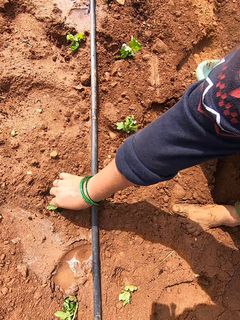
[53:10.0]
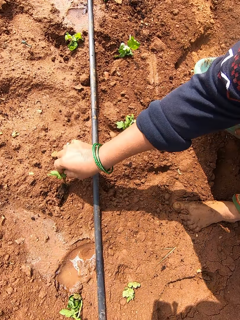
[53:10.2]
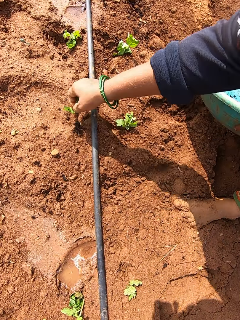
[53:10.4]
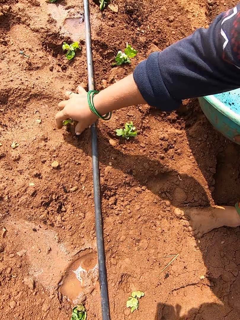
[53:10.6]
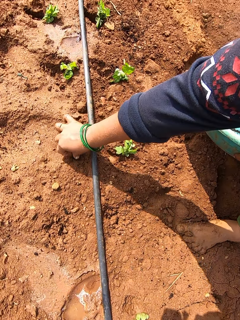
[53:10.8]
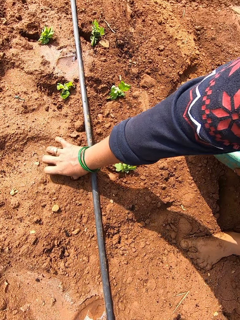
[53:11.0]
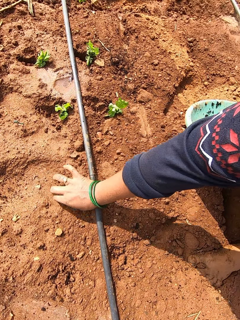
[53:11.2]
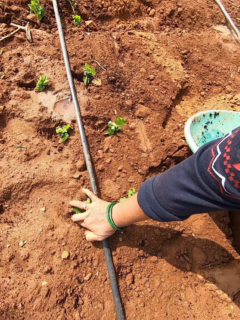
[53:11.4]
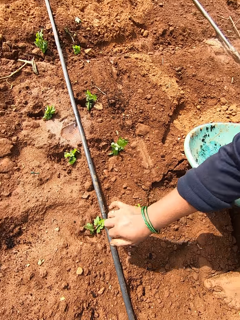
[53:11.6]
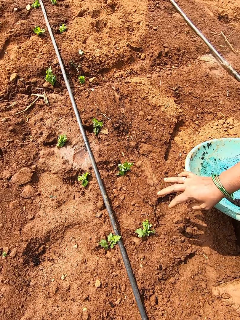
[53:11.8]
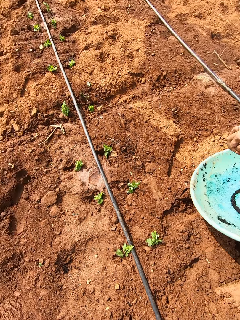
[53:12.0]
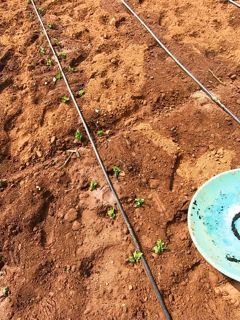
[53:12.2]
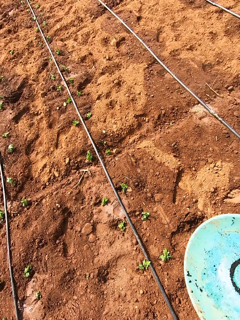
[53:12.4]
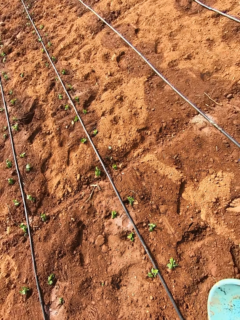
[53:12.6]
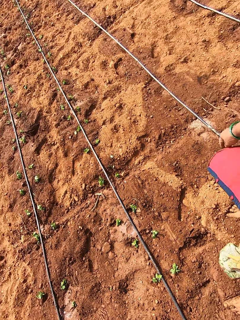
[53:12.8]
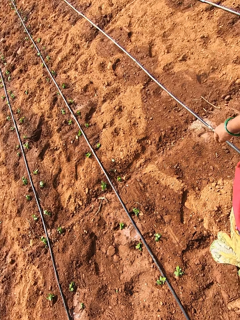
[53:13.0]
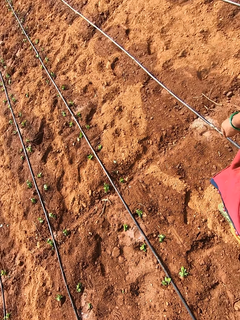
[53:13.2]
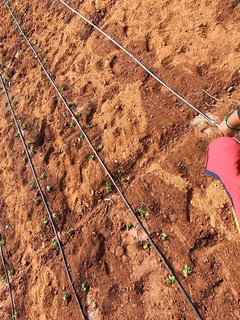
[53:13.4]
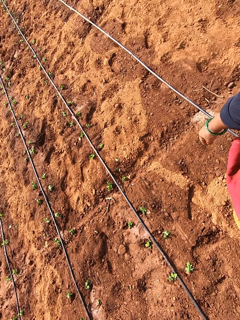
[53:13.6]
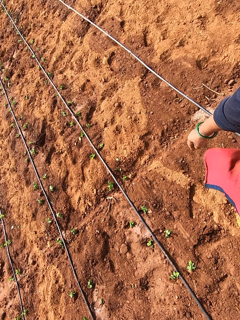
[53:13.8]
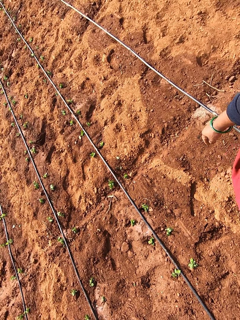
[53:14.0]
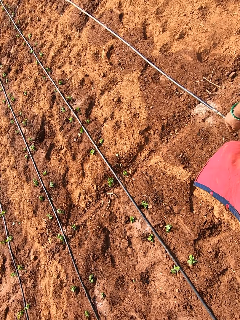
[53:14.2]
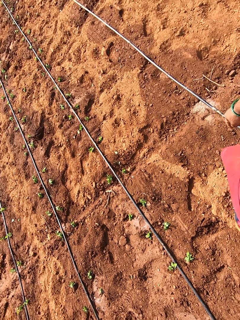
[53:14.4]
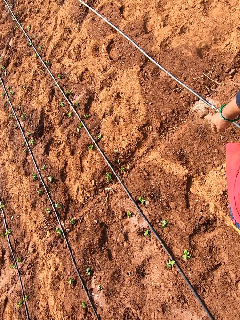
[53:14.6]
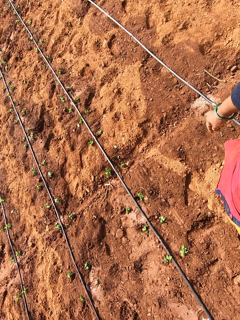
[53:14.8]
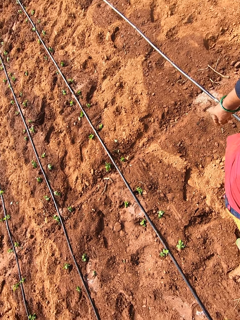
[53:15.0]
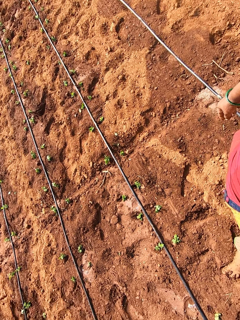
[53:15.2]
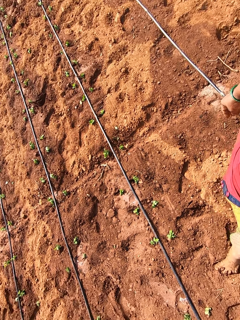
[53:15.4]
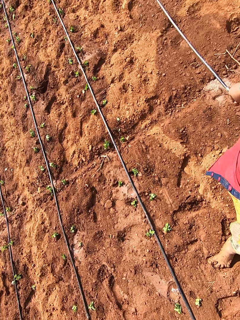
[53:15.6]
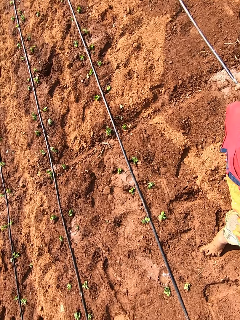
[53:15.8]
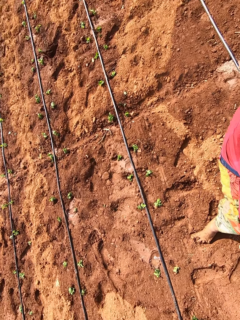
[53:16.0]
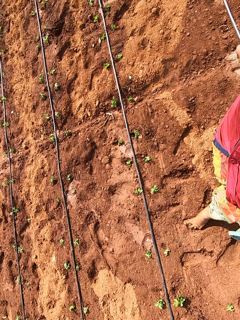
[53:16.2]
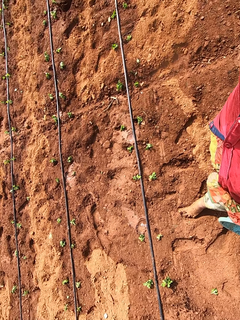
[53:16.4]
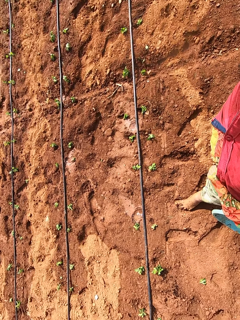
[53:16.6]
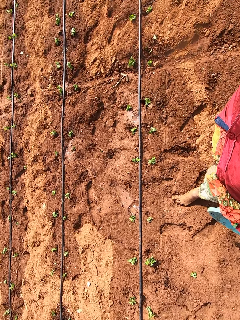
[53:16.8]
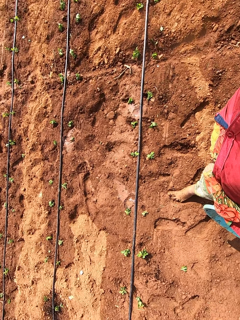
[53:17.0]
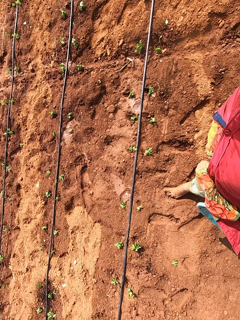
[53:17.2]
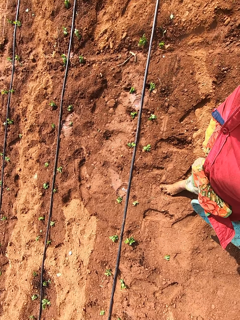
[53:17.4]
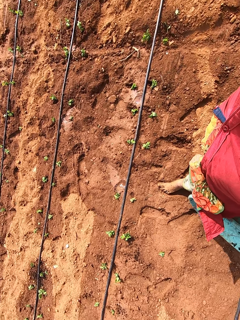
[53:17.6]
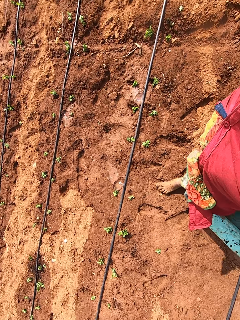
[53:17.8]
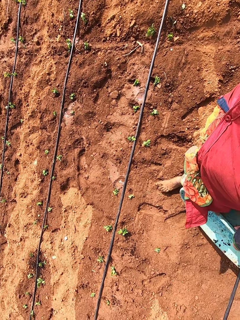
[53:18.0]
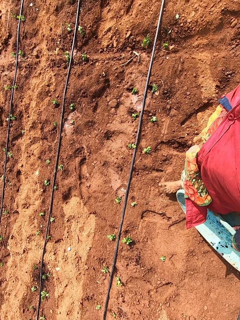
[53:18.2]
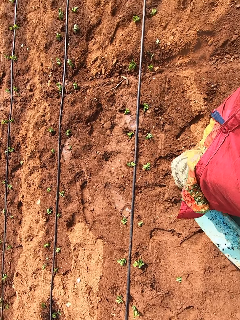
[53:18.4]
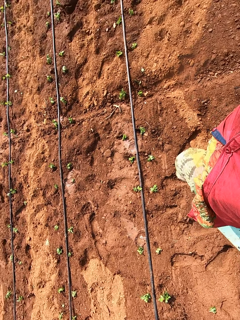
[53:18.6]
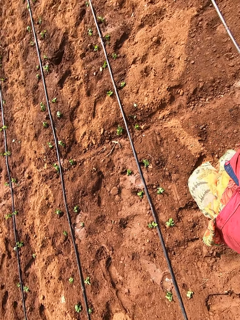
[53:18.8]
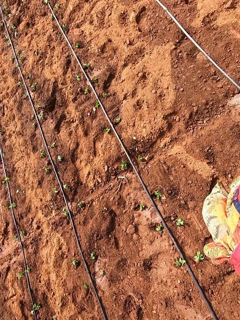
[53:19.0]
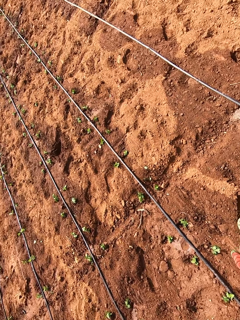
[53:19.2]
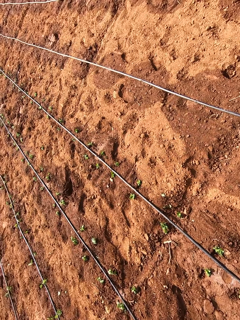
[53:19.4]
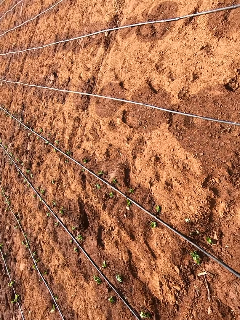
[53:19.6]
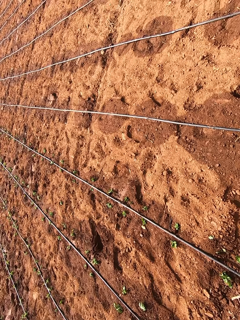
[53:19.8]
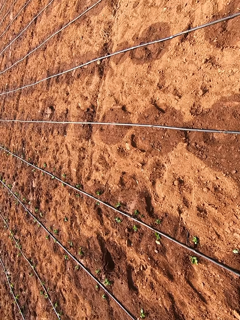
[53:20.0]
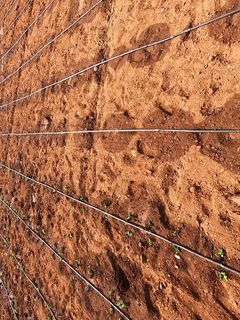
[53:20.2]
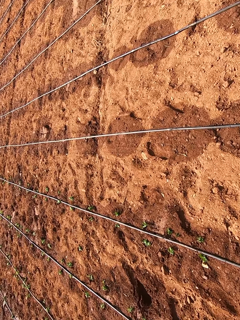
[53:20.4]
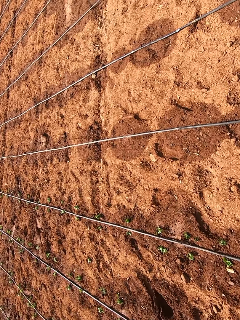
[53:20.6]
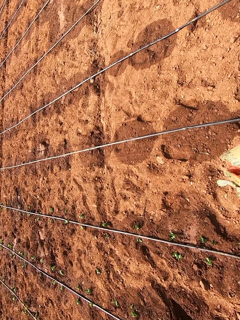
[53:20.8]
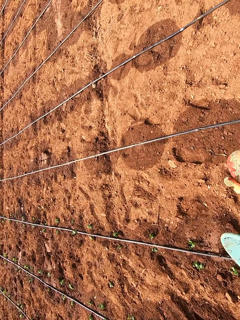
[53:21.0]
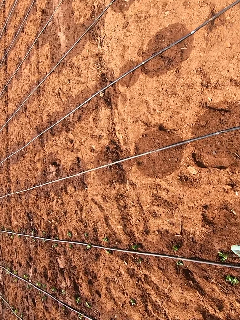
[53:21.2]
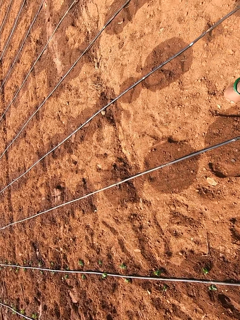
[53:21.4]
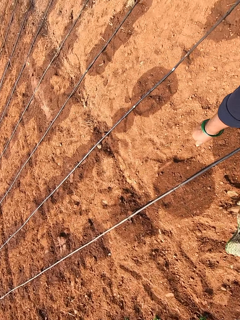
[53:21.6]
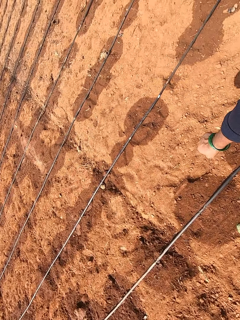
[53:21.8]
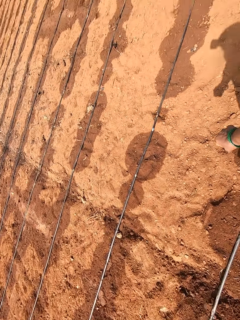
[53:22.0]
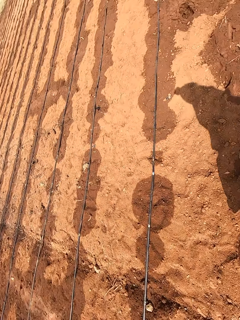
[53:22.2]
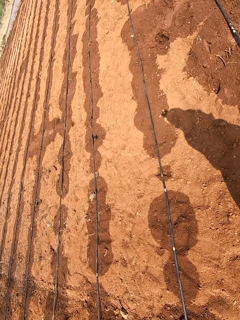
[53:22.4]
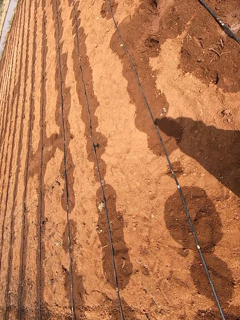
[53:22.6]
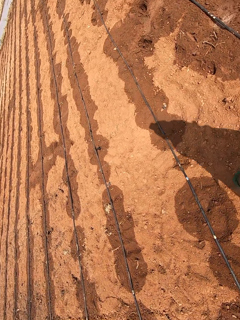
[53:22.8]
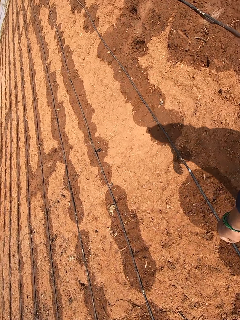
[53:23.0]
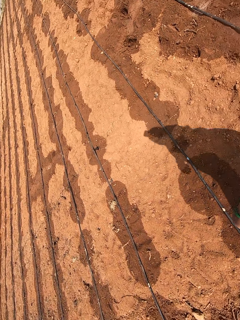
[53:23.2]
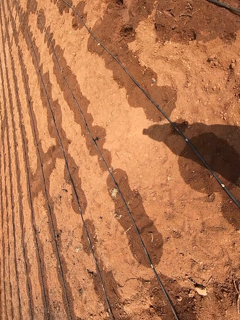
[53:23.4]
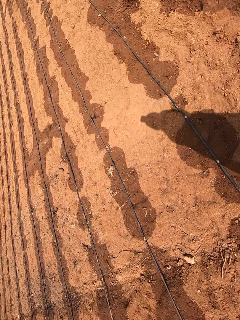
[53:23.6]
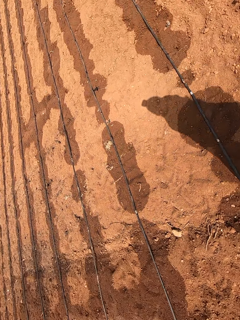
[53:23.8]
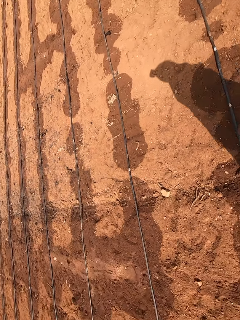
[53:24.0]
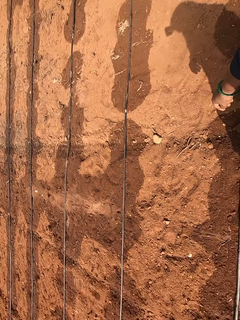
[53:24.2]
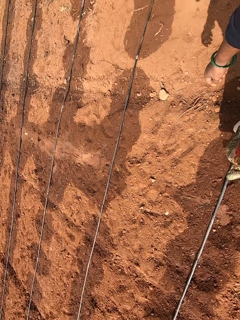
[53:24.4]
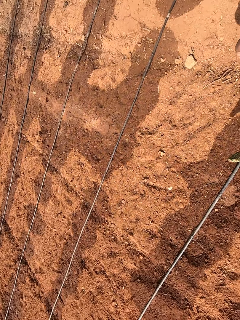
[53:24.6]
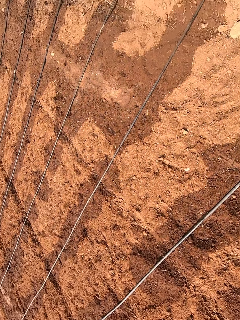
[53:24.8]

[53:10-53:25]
The camera wearer removes a lettuce from the ground with her right hand. She transfers a seedling on the ground. She plants the lettuce in the ground with her right hand. She lifts the bowl from the ground with her left hand. She looks around in the farm. She walks around in the farm.

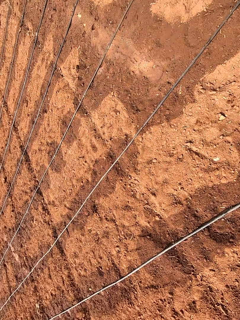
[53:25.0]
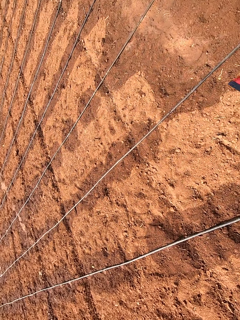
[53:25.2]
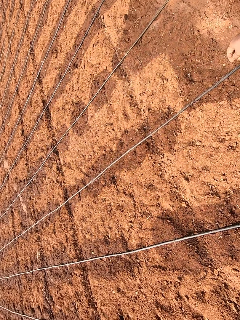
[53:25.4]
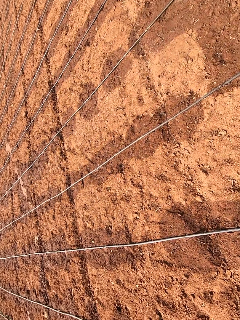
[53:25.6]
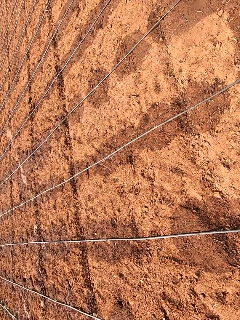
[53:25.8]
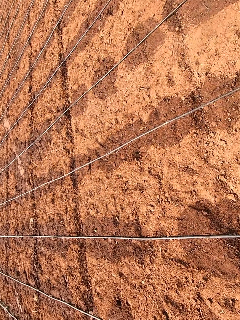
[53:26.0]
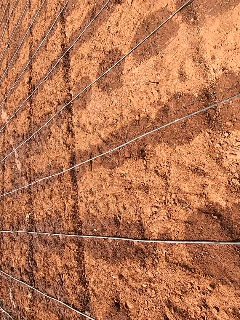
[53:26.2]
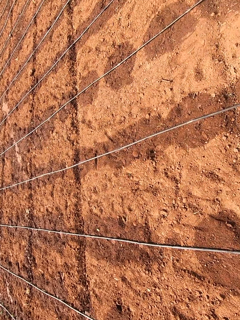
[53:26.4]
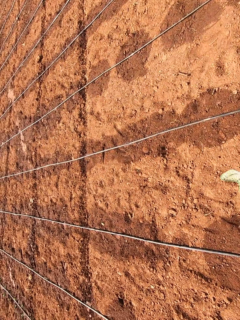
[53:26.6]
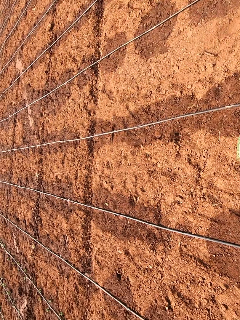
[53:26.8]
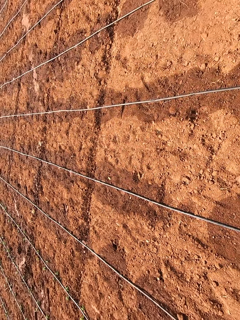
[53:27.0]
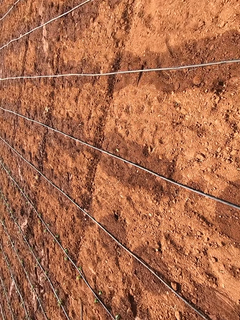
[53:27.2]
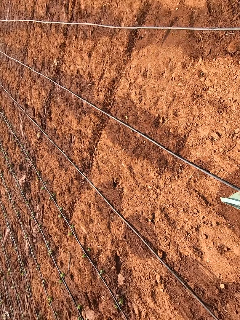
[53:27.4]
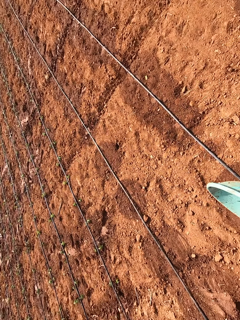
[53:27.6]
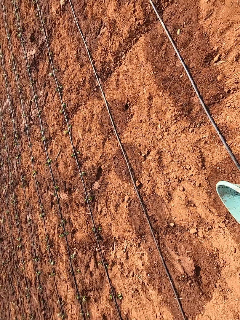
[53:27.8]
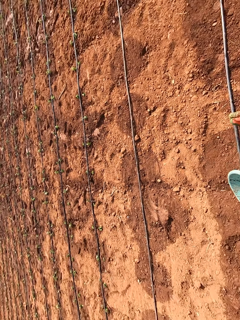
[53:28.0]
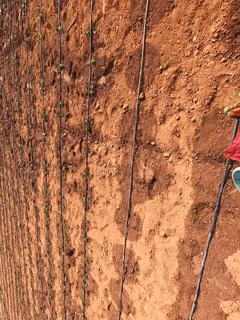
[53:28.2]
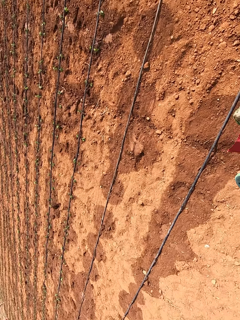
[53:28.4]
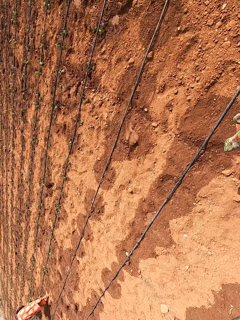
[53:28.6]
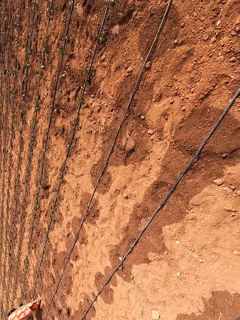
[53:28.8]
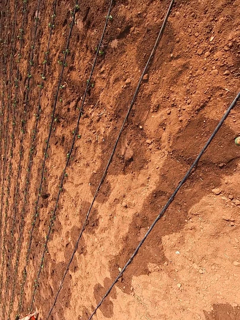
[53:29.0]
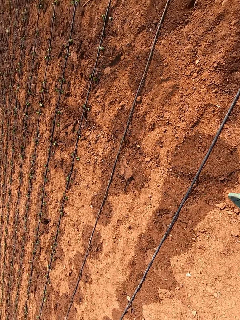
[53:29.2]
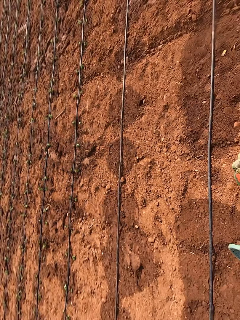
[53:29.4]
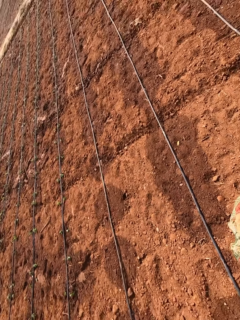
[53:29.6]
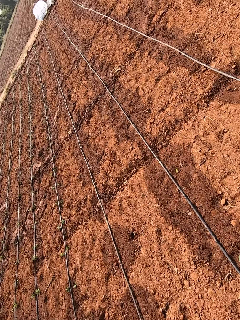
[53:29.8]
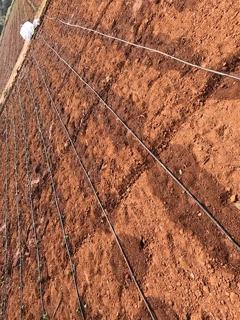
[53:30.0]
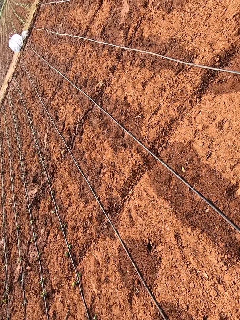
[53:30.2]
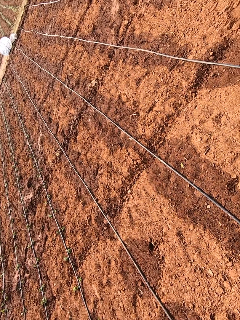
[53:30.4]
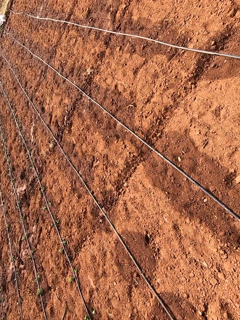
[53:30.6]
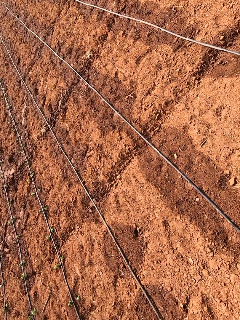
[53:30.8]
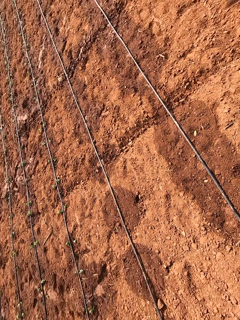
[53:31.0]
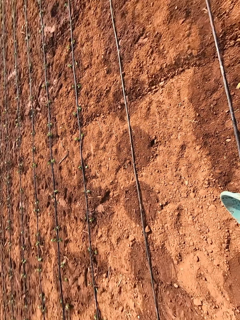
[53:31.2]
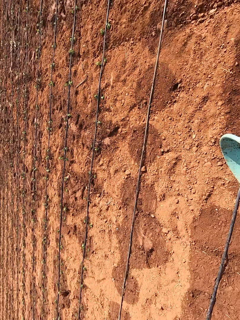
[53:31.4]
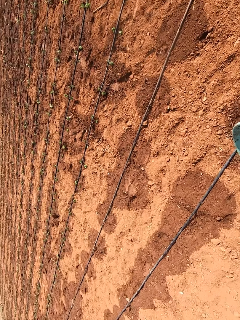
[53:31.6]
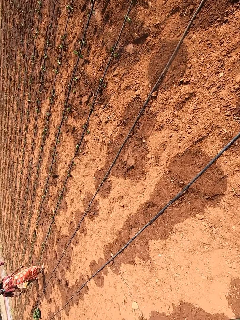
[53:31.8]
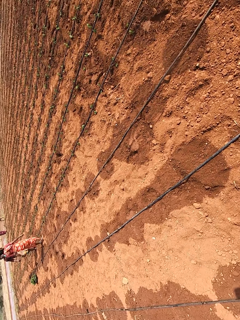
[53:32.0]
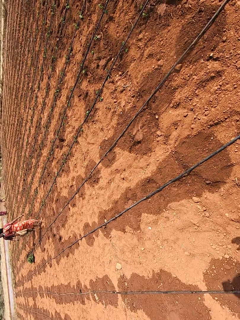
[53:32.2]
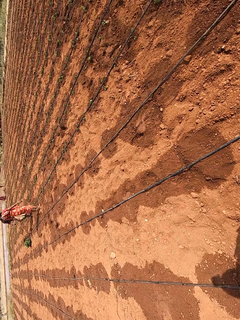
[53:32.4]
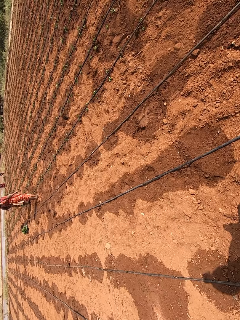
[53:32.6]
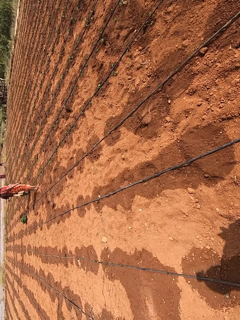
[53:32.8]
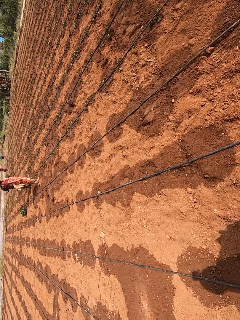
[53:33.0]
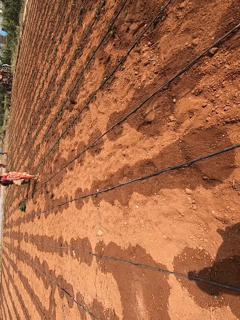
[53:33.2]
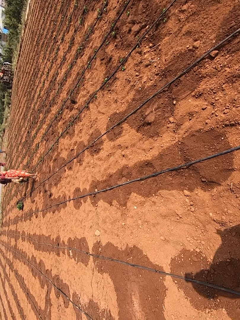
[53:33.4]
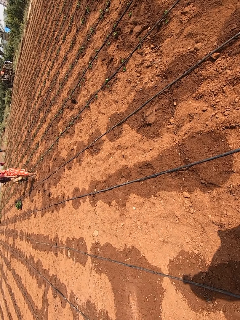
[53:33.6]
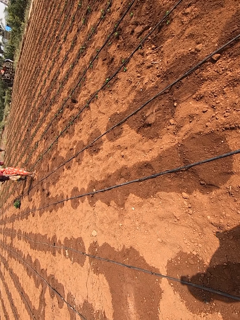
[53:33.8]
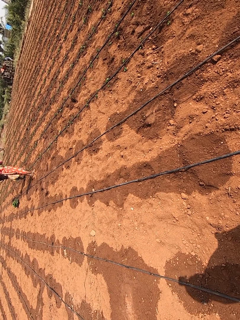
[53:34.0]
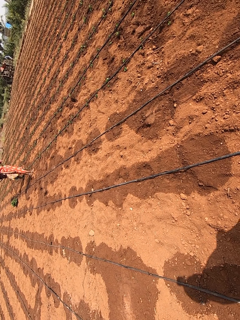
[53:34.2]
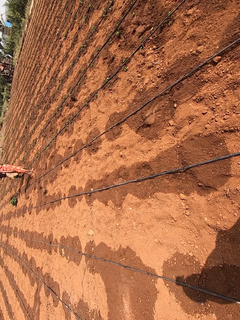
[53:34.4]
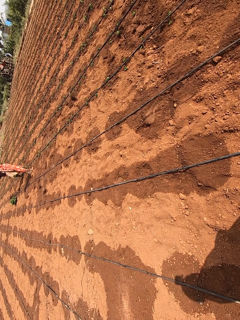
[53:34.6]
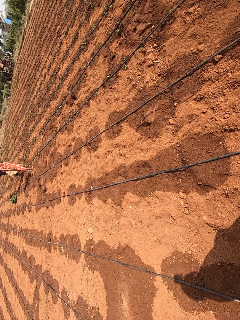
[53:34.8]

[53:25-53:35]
The camera wearer talks to the woman.
